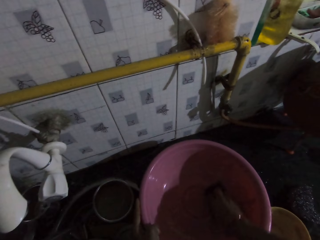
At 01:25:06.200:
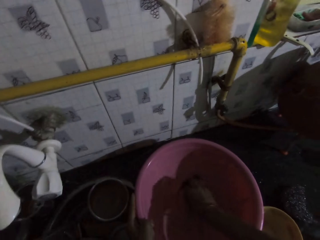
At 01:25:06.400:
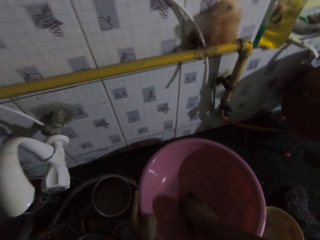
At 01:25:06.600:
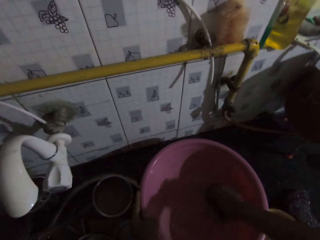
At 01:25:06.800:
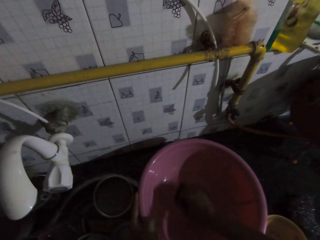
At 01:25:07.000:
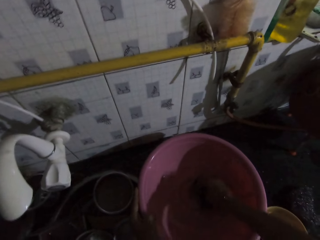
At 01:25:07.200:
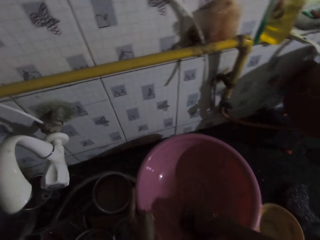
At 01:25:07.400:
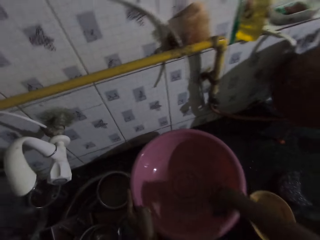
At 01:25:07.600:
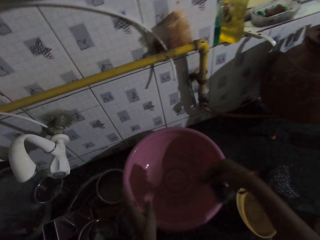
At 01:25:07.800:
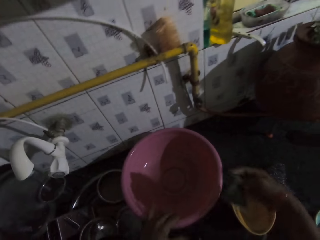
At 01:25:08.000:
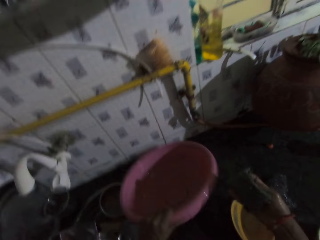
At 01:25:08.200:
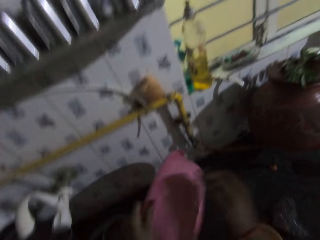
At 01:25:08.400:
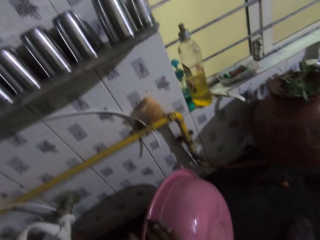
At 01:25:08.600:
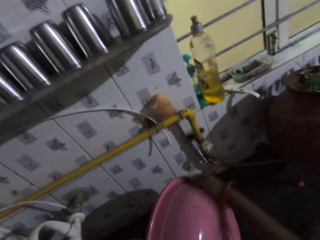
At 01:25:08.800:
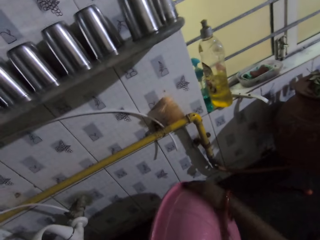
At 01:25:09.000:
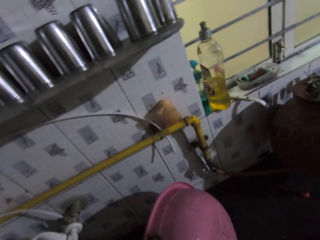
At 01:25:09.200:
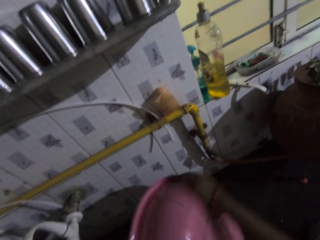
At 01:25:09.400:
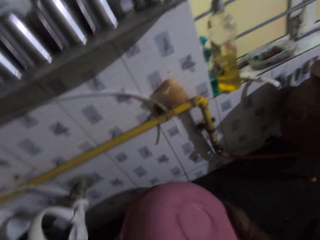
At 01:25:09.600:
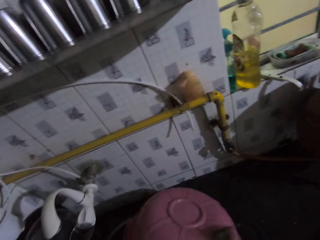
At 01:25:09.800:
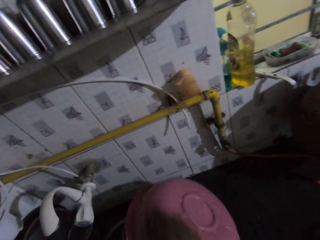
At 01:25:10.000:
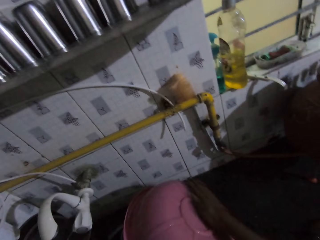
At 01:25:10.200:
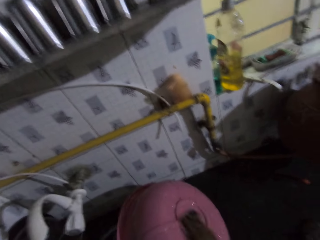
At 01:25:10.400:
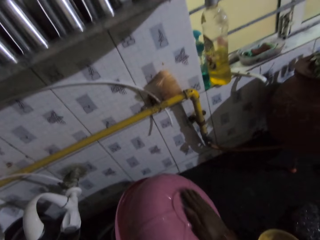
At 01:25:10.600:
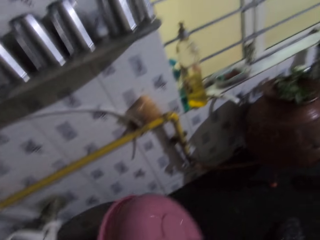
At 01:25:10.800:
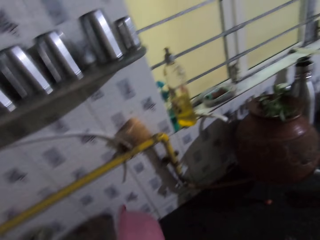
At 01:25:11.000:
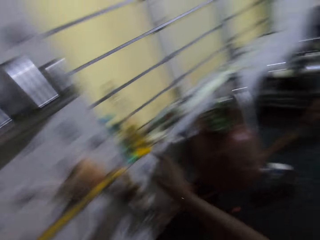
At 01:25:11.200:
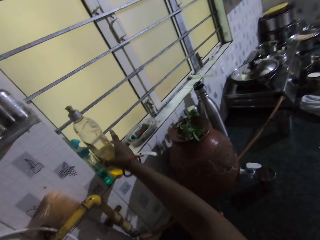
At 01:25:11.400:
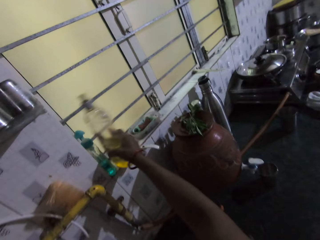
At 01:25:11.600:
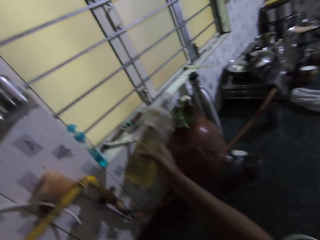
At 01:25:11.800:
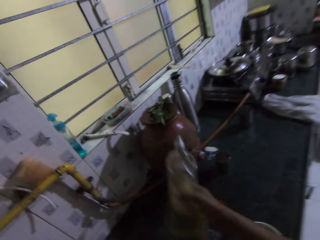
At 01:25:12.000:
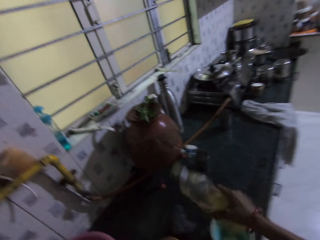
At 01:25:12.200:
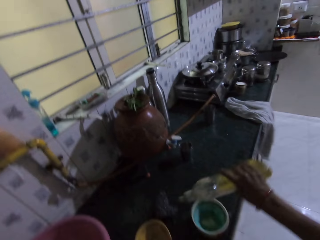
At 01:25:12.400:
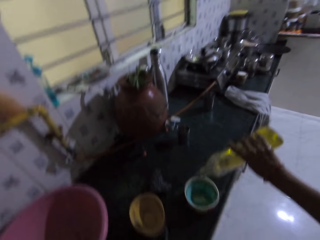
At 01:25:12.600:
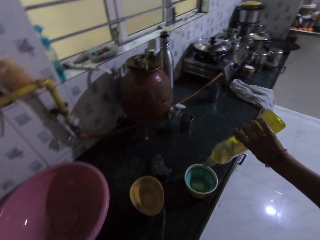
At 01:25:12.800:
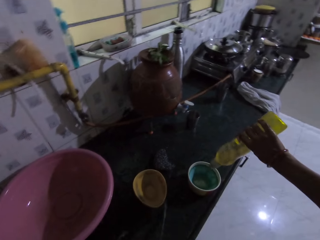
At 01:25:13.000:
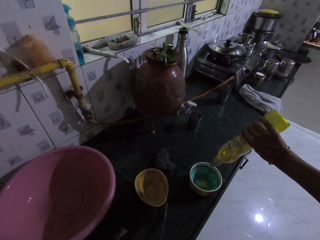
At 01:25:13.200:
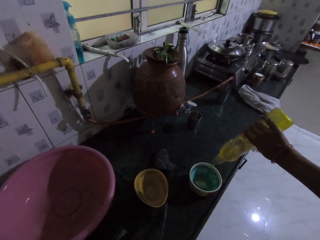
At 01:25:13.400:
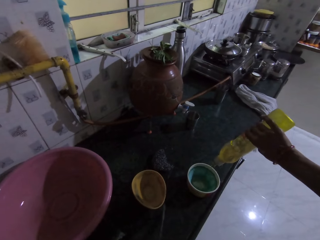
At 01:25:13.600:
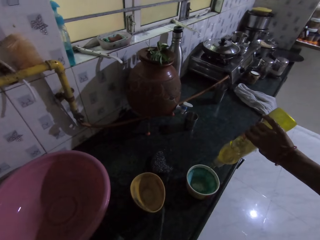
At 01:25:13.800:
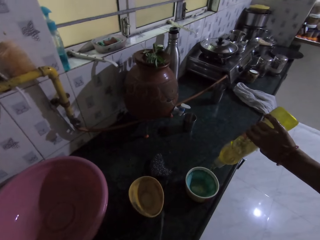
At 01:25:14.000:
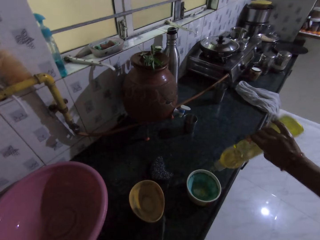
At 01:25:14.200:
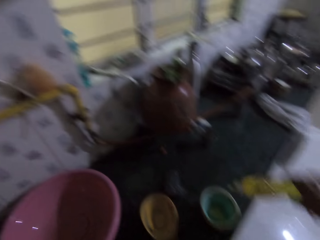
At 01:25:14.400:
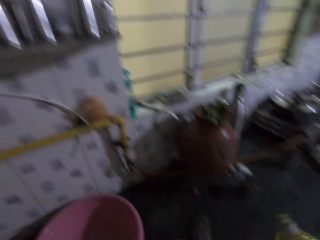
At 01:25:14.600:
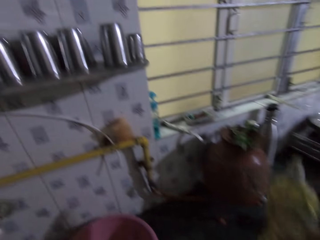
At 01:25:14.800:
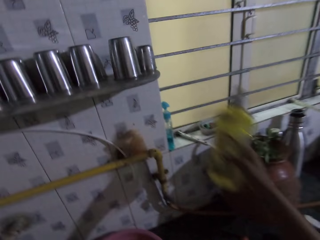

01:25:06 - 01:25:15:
The camera wearer turns the pink bowl on the counter top with her left hand. She washes the base of the pink bowl in her left hand with the sponge in her right hand. She picks a liquid soap bottle from a window pane in the kitchen with her right hand. She pours the liquid soap from the bottle into the bowl with her right hand.

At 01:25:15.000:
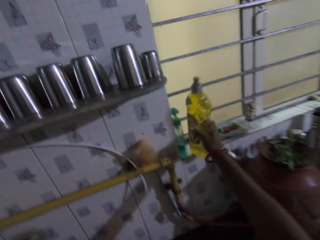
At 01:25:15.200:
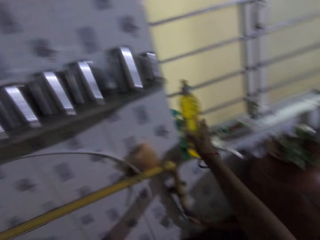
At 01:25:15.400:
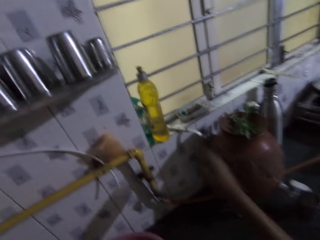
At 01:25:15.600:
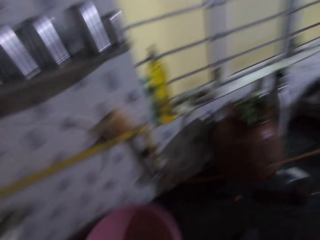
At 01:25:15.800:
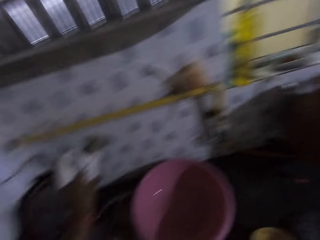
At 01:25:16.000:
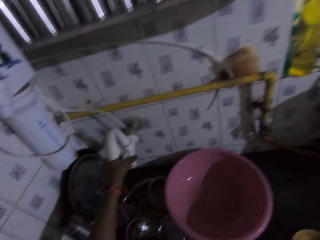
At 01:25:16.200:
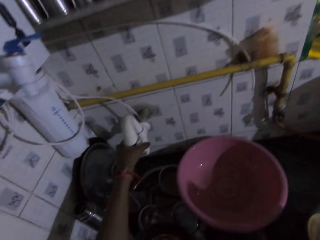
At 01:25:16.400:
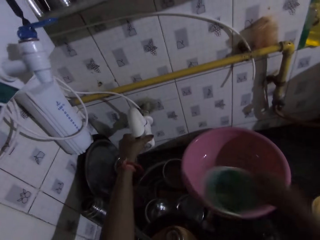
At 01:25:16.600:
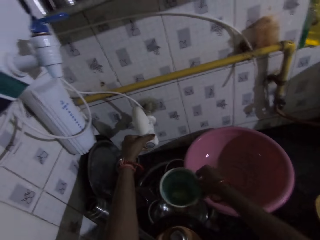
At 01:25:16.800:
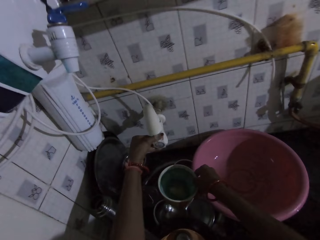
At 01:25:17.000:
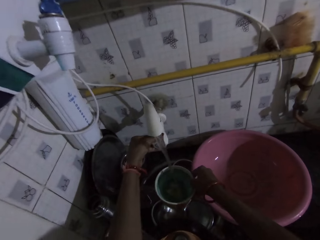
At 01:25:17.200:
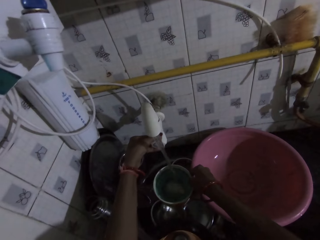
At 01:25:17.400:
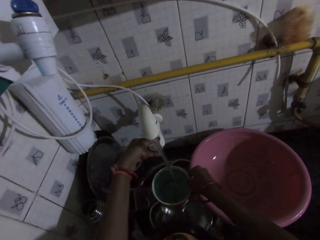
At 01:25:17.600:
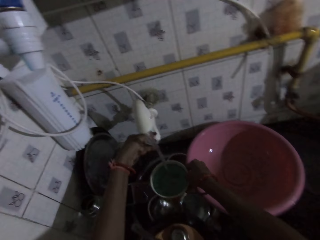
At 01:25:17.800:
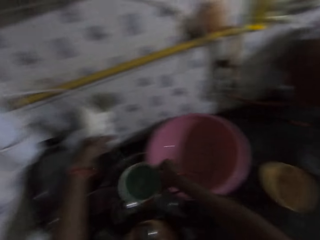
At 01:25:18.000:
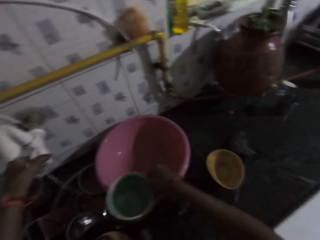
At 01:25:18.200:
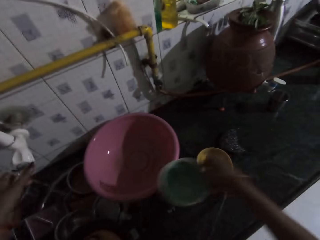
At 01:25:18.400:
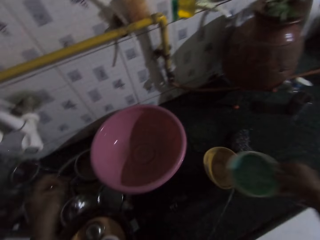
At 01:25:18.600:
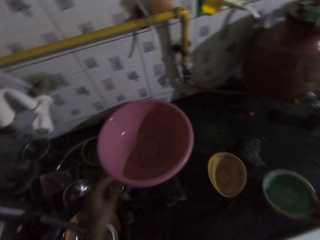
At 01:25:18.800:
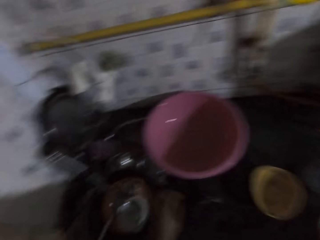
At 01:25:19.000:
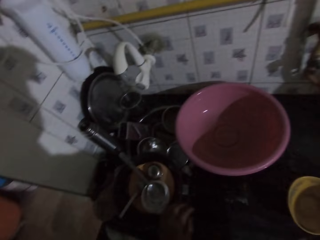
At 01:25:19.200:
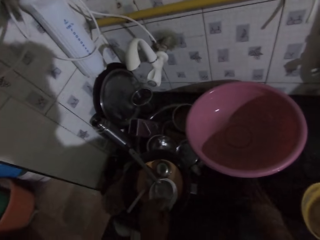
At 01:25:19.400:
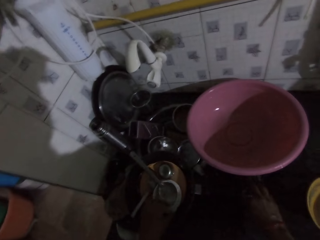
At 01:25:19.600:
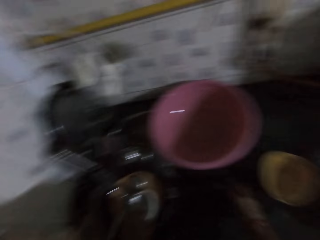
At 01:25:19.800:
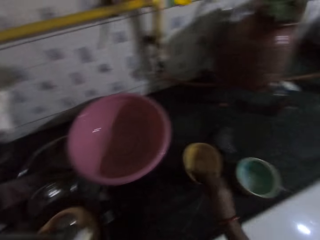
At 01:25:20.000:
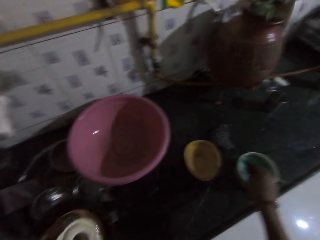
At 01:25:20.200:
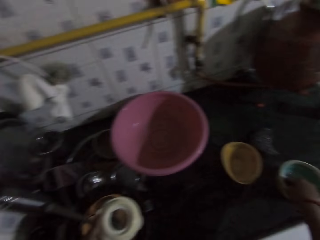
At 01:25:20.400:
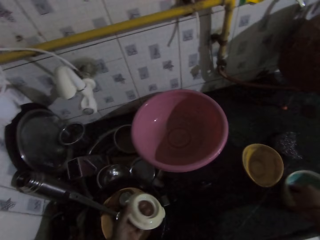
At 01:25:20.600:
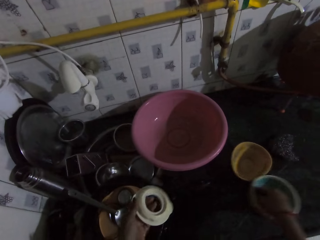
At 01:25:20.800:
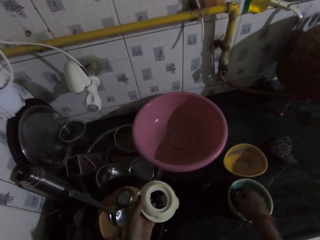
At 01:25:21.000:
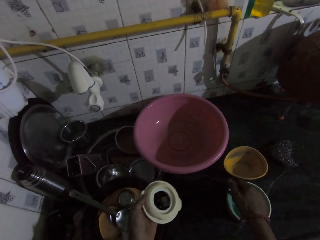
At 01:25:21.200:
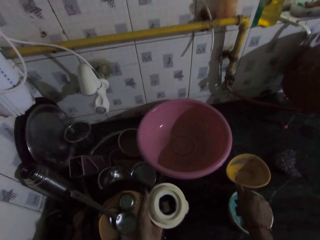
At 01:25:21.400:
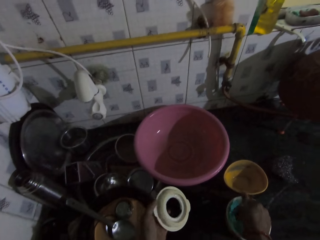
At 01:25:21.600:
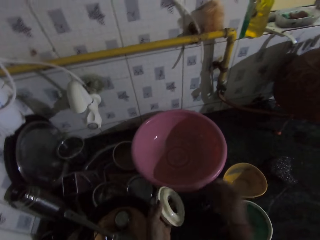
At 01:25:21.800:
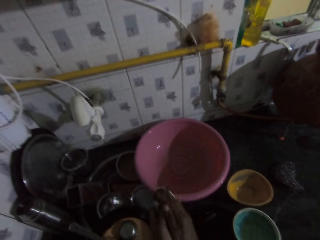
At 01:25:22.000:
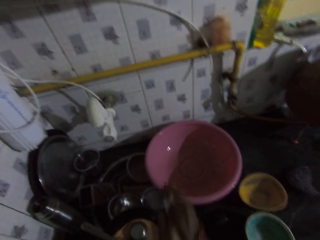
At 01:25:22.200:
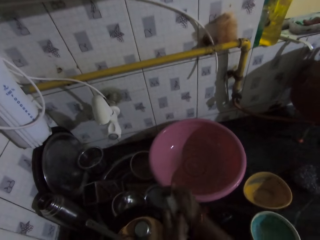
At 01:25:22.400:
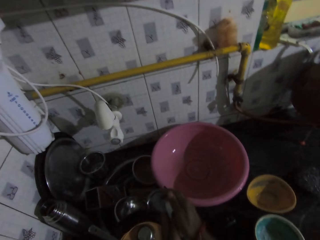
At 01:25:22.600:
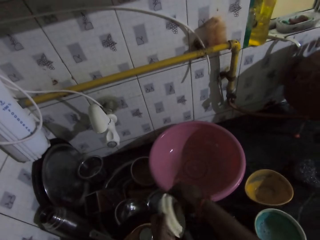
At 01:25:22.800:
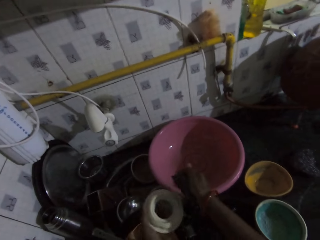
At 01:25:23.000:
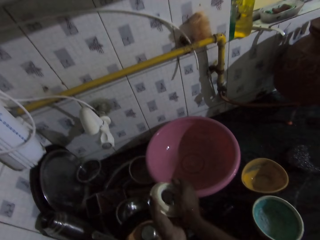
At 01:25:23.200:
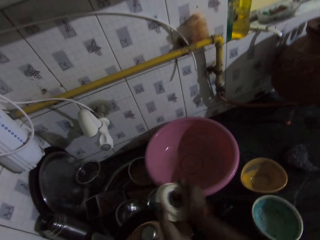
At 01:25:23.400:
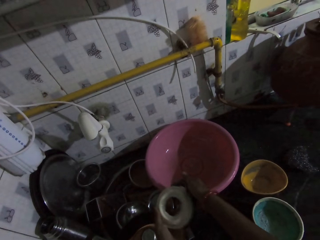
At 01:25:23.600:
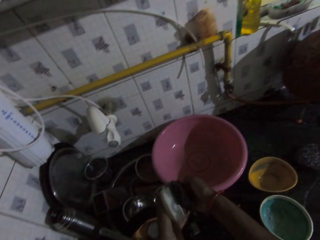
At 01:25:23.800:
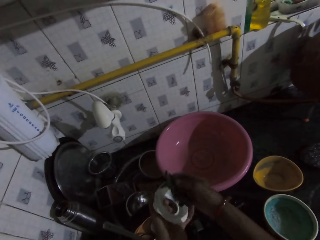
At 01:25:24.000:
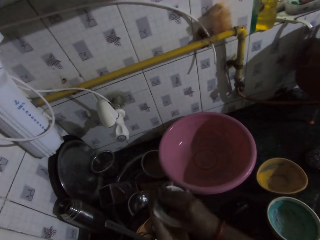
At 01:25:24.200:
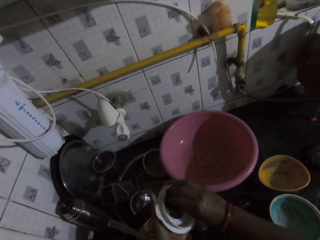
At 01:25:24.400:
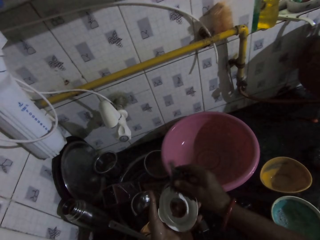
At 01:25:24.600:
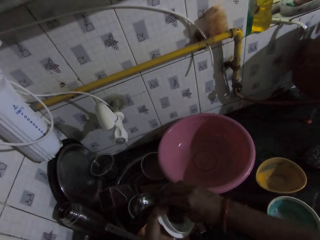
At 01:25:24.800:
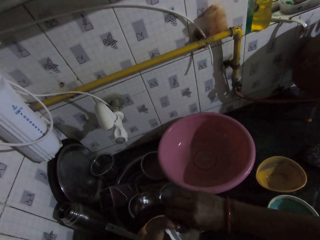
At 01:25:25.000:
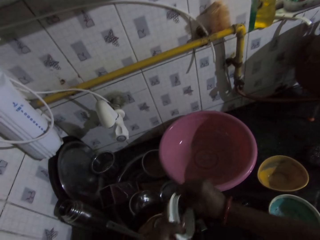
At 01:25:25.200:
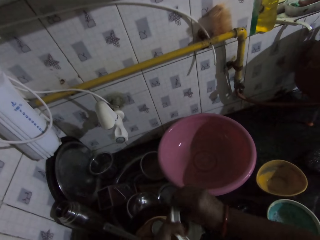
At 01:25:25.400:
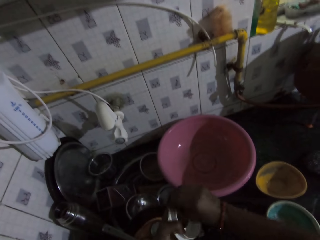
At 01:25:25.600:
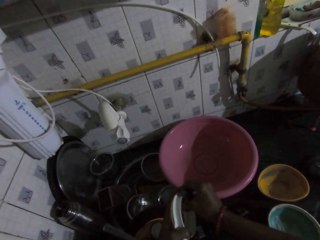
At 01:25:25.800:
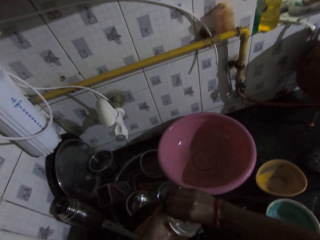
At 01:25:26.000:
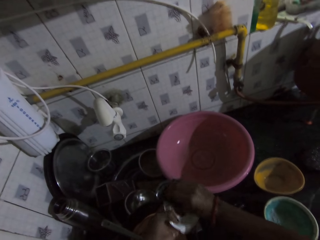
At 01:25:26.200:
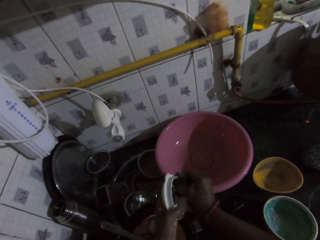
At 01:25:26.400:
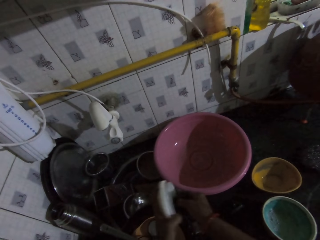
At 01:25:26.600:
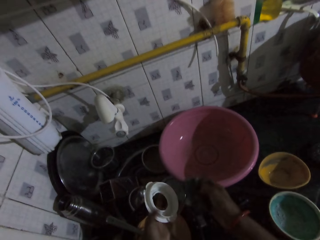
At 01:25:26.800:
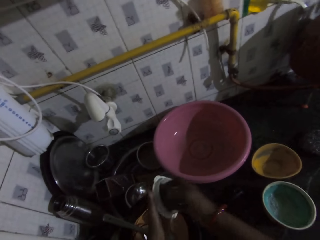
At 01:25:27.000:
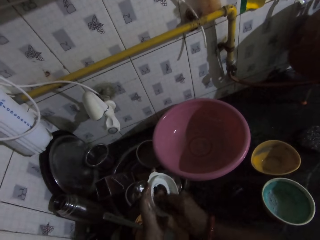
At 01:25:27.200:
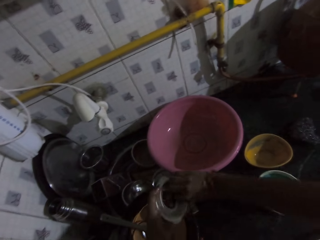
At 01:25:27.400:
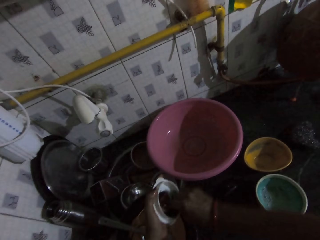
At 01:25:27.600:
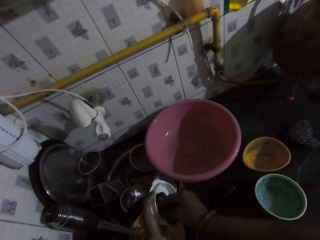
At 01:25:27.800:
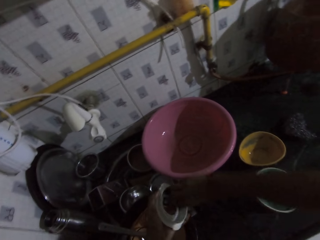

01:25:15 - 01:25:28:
The camera wearer places the liquid soap bottle on the window pane with her right hand. She turns on the tap in the kitchen with her left hand. She picks the bowl from the counter top with her right hand. She places the bowl below the tap with her right hand. She fetches water from the tap into the bowl in her right hand. She turns off the tap with her left hand. She places the bowl on the counter top with her right hand. She picks the white lid from the sink bowl with her left hand. She picks the sponge from the counter top with her right hand. She dips the sponge into the bowl on the counter top with her right hand. She moves the bowl on the counter top slightly with her left hand. She squeezes the sponge in her right hand into the bowl on the counter top. She washes the white lid in her left hand with the sponge in her right hand.
